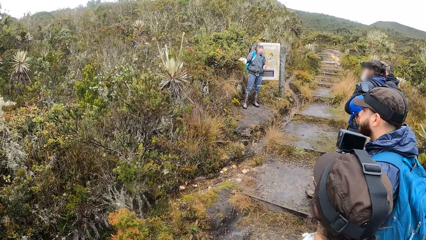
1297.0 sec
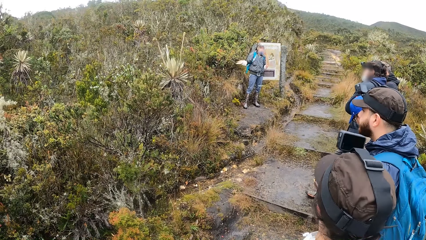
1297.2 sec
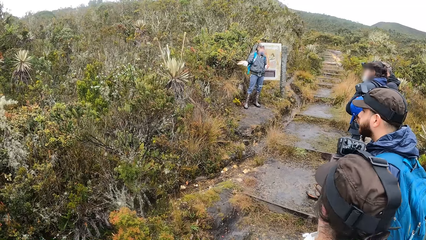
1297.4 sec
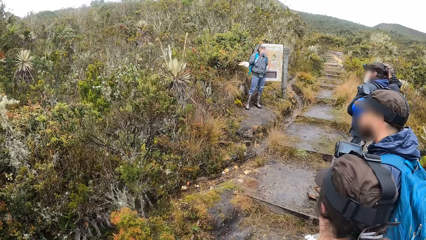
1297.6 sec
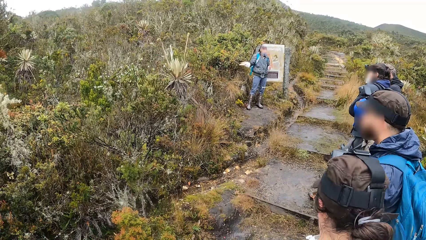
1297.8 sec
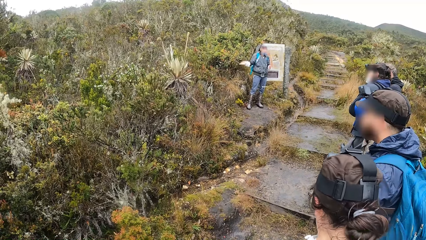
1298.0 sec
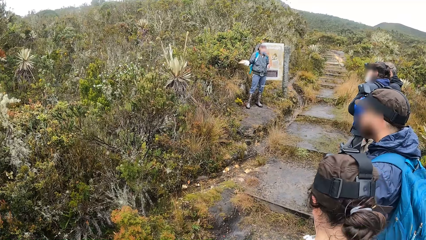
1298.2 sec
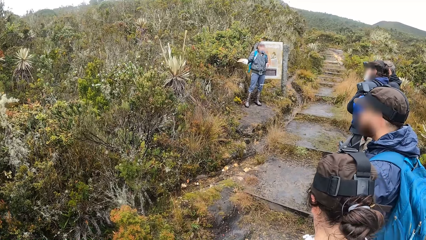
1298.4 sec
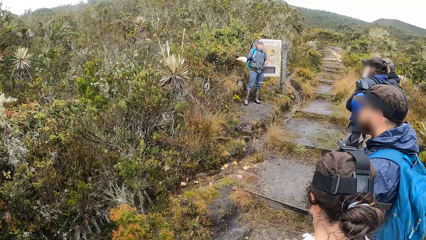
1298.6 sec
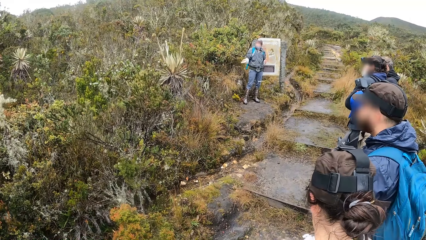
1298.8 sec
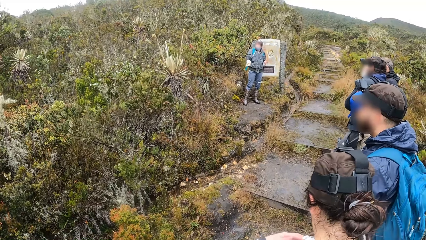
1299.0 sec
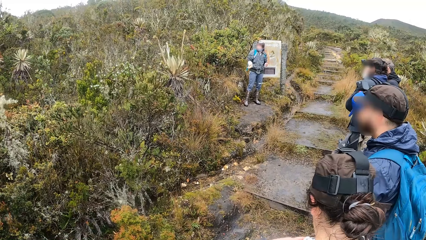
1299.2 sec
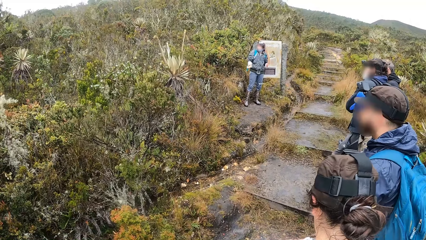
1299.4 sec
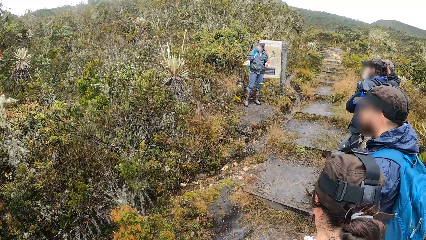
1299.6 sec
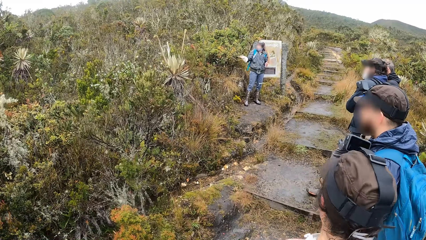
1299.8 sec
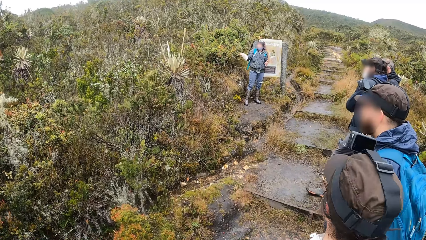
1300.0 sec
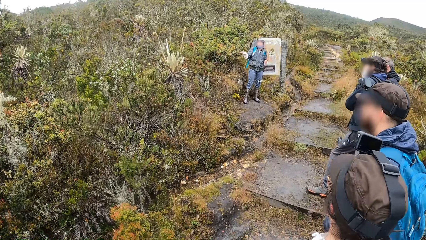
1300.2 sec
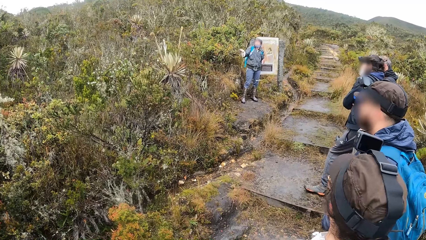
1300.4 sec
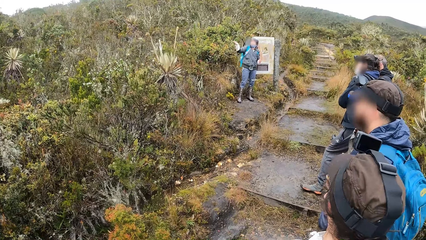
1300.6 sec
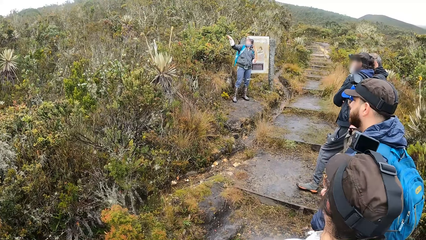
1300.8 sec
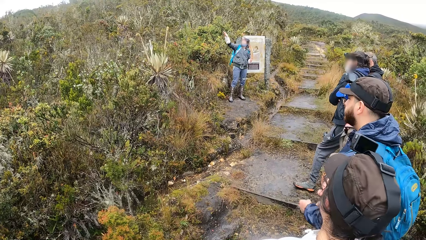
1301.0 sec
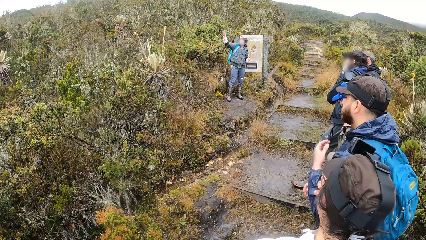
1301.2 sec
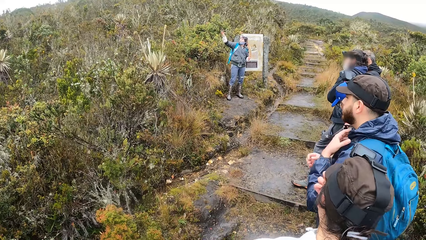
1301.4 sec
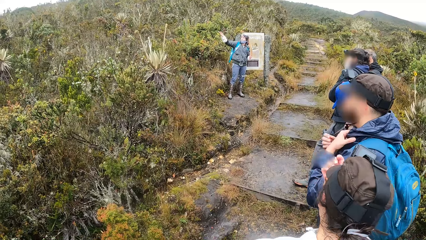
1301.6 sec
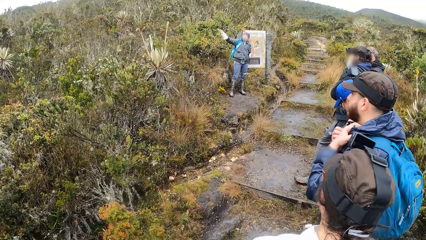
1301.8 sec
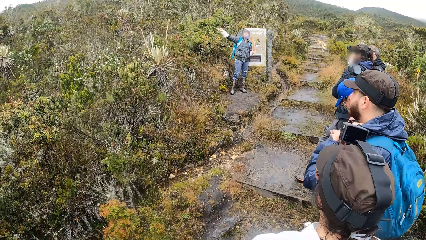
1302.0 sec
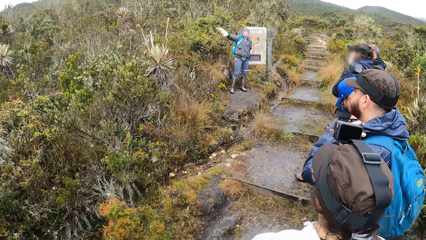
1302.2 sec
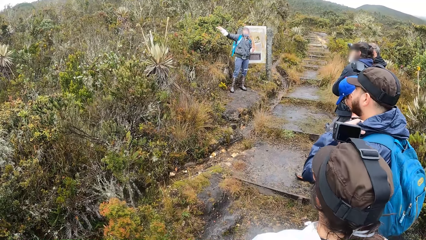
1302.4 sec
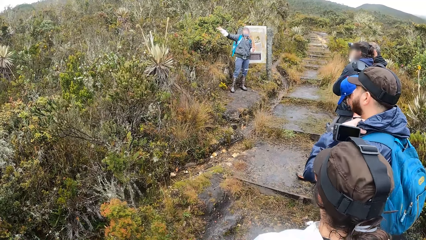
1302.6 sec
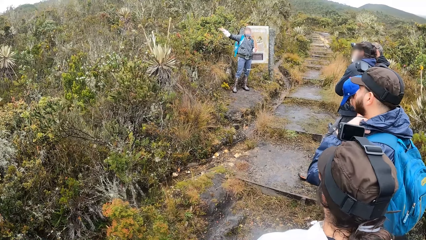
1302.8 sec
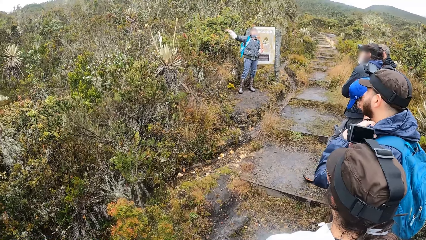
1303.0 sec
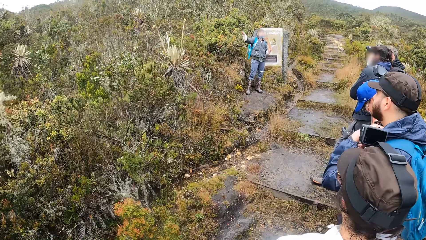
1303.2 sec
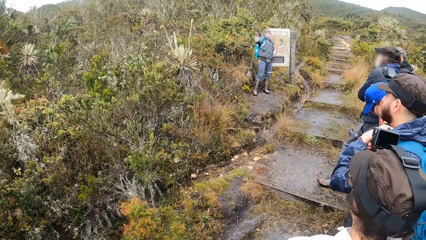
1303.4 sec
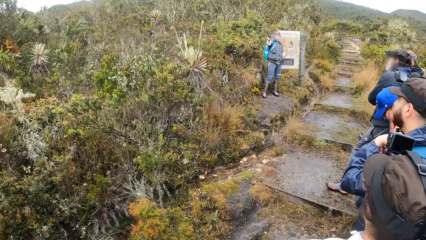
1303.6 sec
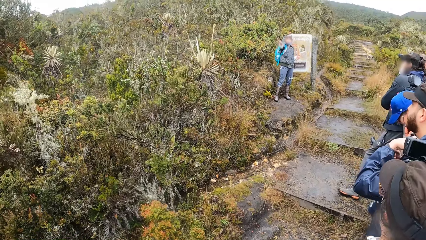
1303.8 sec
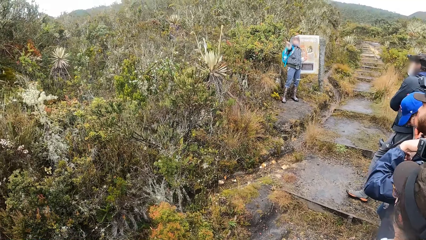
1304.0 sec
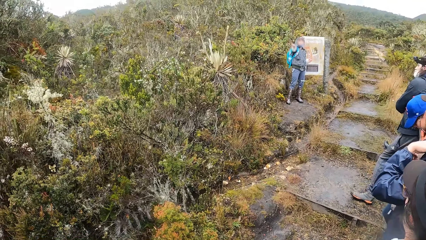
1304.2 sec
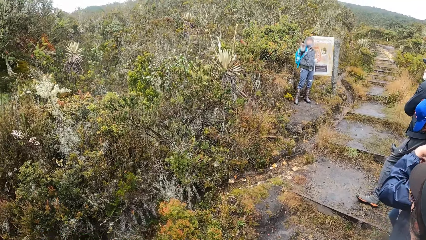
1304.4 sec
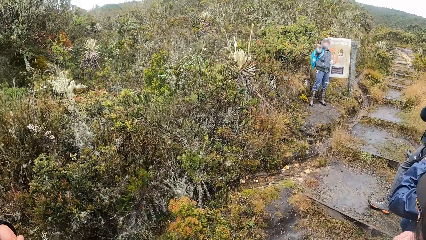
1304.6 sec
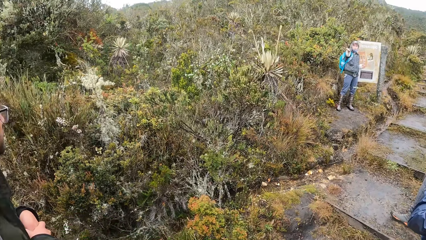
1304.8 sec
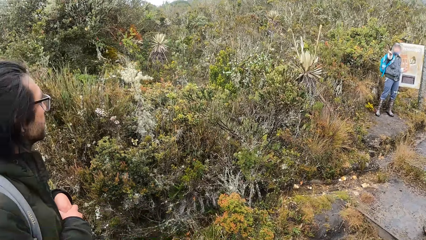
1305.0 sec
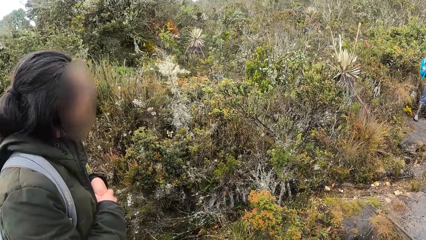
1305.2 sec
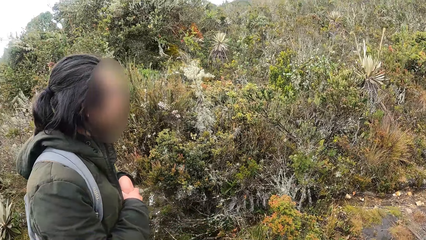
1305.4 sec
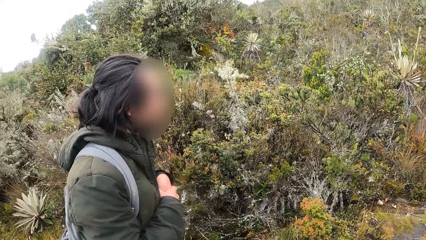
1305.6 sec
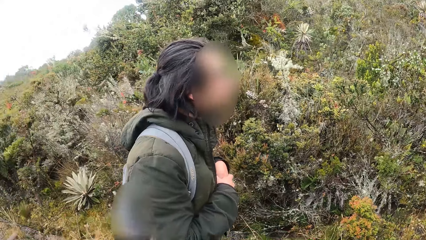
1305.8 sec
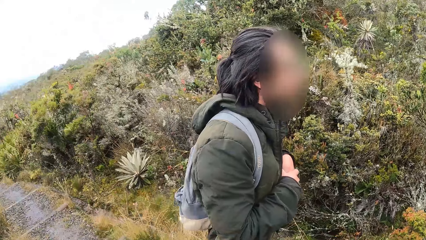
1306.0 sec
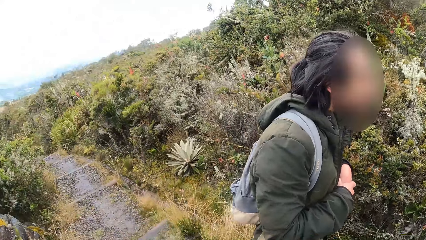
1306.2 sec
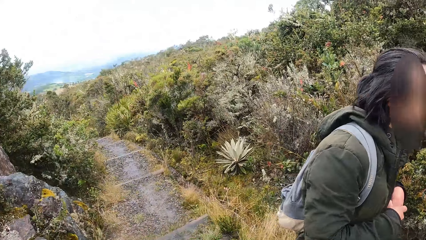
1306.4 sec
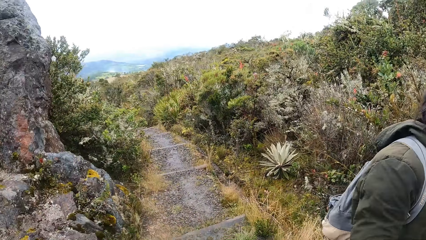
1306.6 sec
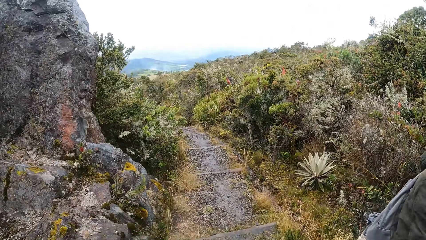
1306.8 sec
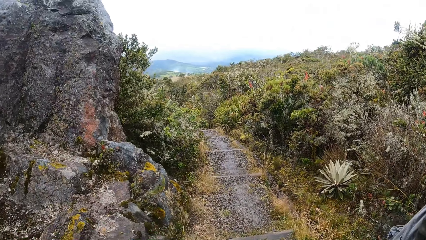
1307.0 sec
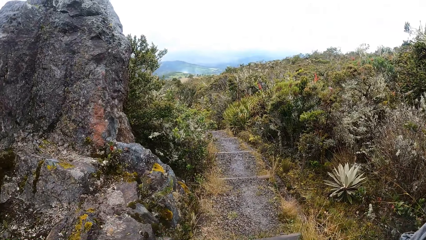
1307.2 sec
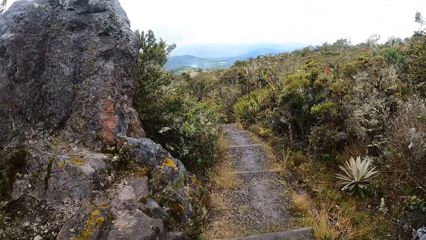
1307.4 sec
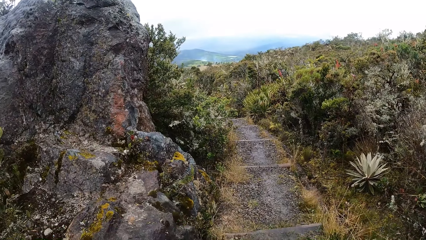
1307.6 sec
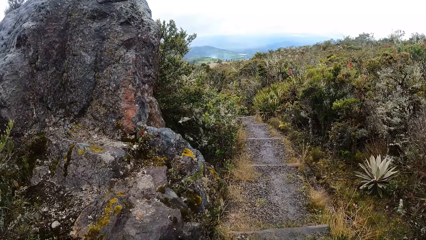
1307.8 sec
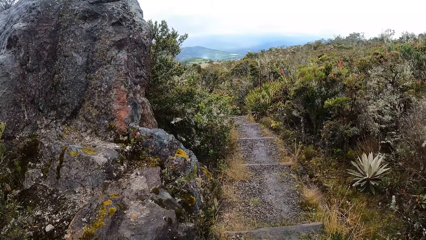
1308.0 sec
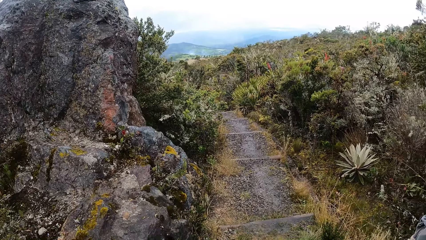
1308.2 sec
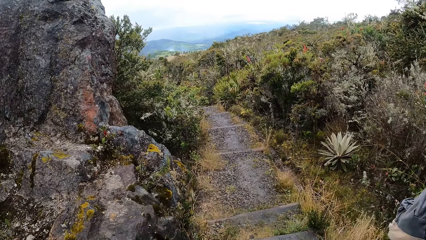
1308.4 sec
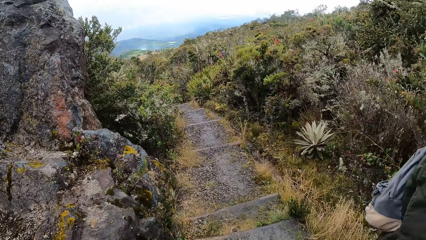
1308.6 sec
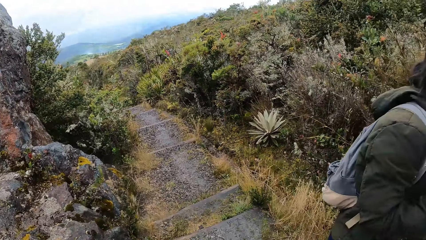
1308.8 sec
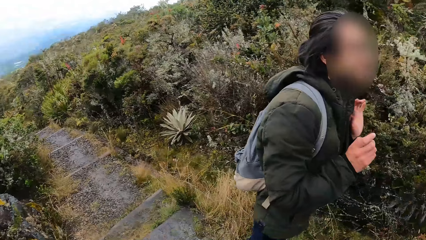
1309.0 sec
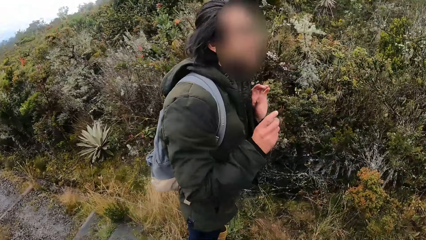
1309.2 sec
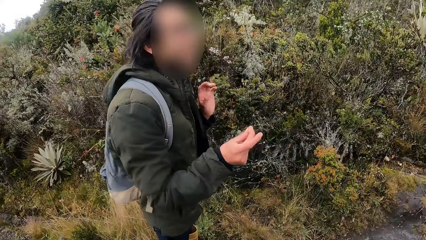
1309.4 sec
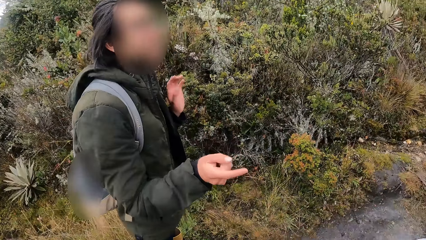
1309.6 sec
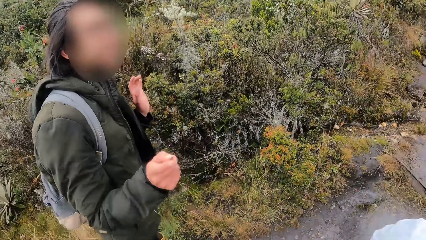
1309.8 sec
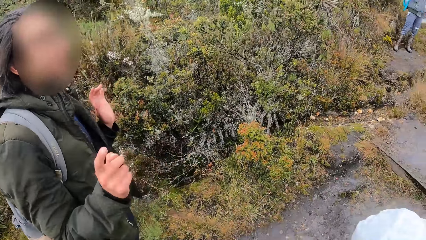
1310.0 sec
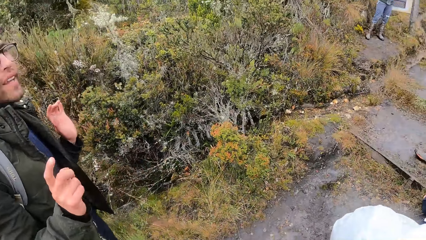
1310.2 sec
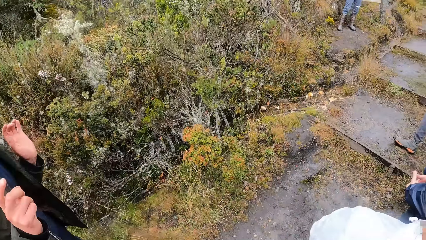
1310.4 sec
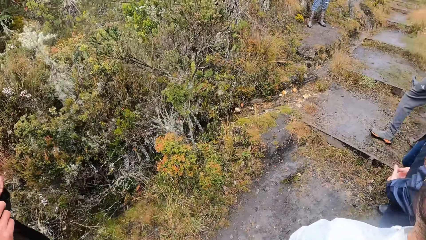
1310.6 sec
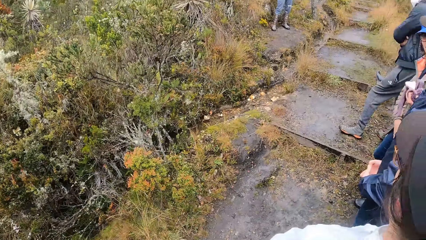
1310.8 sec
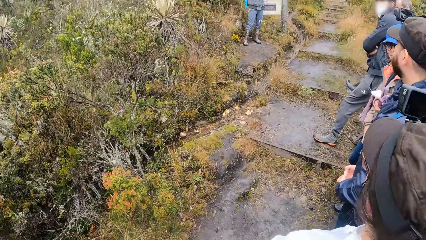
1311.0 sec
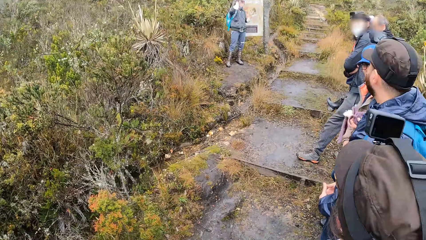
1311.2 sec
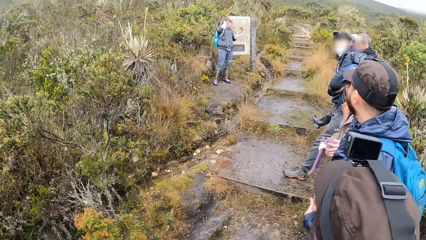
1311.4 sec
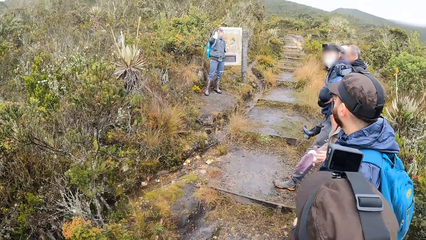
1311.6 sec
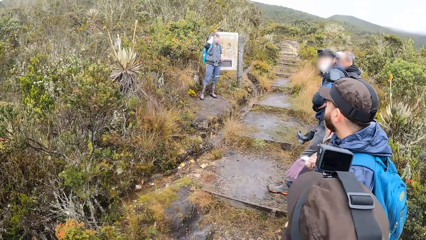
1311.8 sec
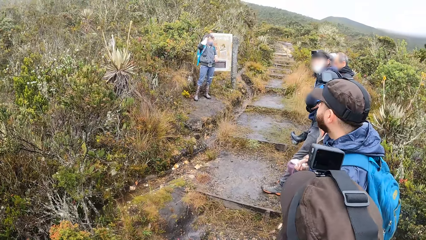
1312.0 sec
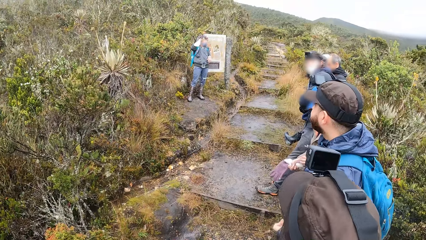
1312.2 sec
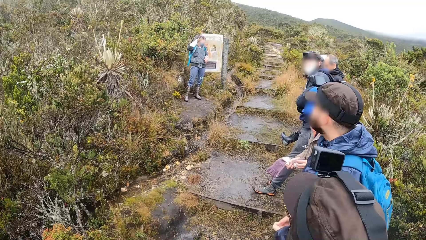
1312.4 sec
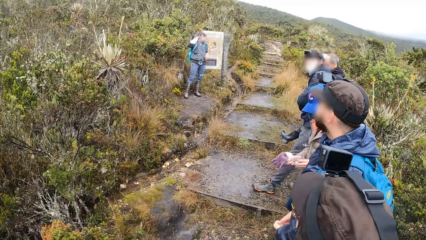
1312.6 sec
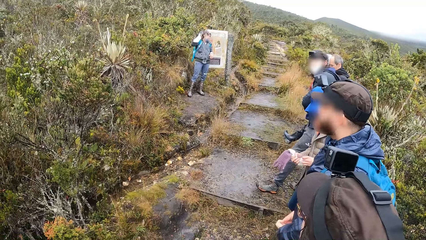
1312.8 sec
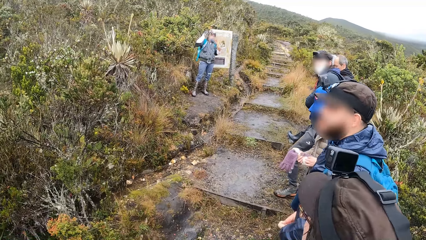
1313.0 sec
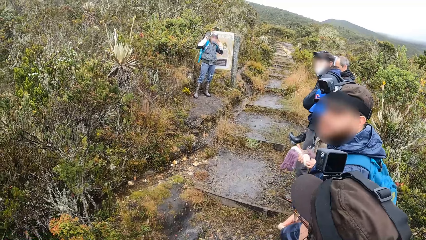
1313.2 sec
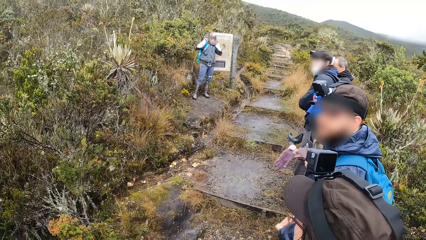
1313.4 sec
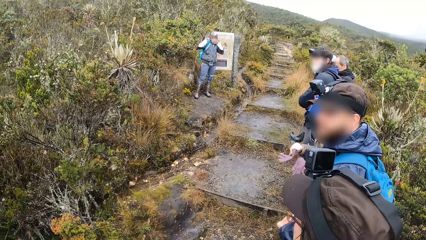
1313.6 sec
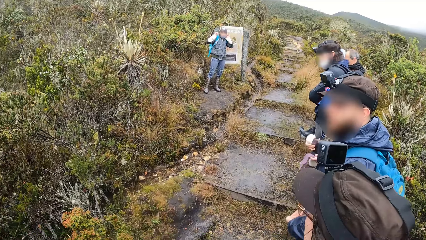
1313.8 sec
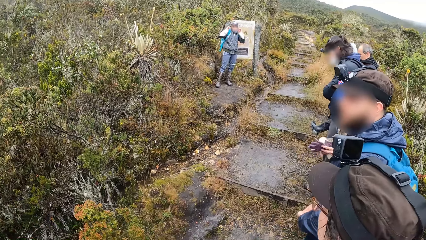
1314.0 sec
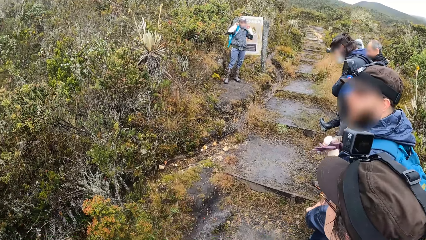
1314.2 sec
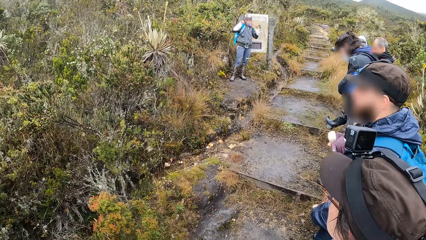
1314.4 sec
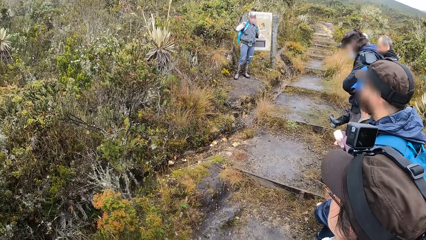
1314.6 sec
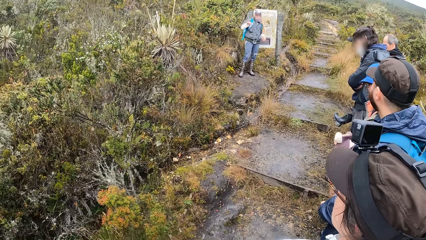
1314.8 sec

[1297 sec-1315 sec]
The camera wearer looks behind. They look forward.
